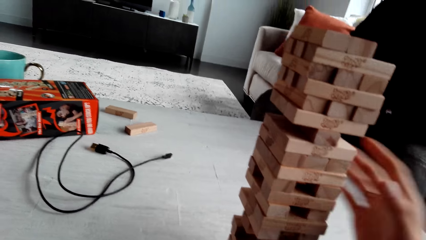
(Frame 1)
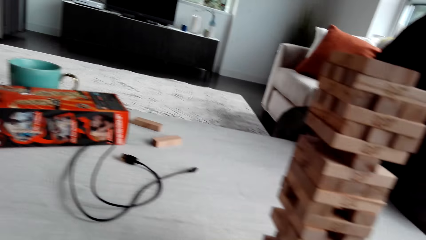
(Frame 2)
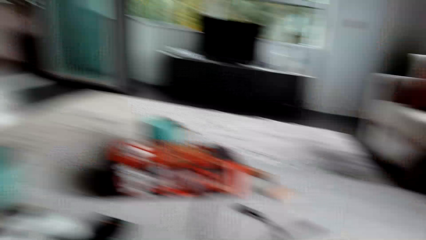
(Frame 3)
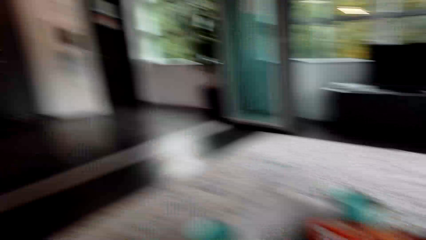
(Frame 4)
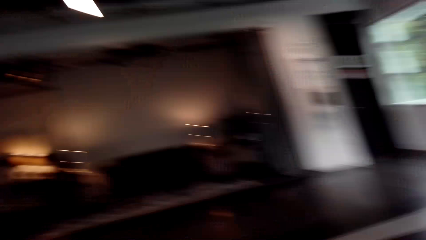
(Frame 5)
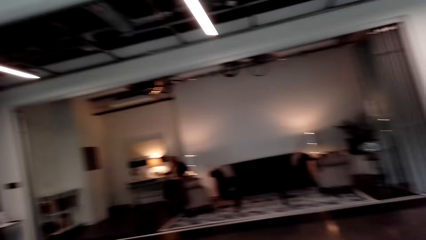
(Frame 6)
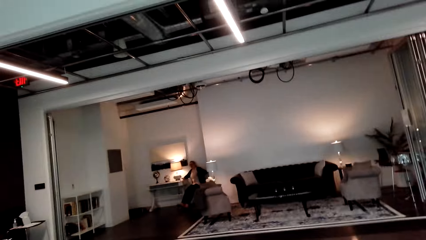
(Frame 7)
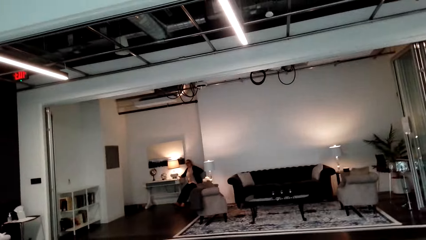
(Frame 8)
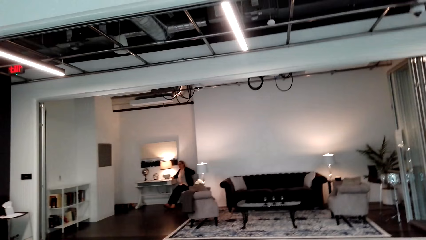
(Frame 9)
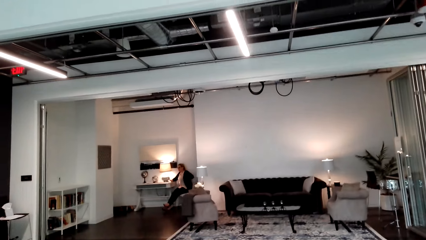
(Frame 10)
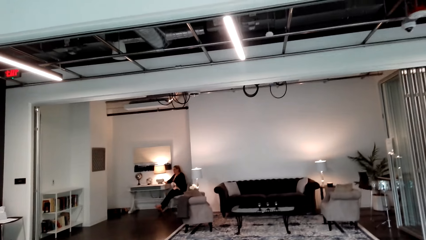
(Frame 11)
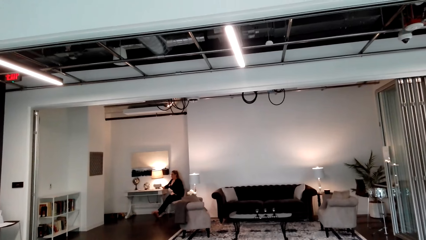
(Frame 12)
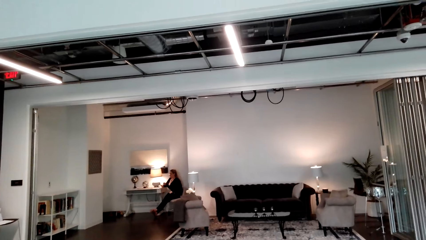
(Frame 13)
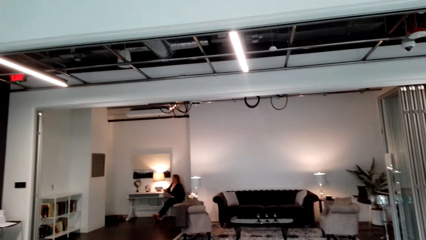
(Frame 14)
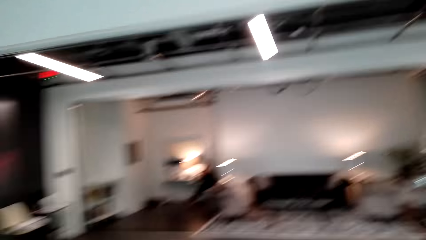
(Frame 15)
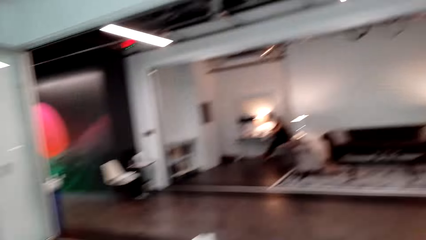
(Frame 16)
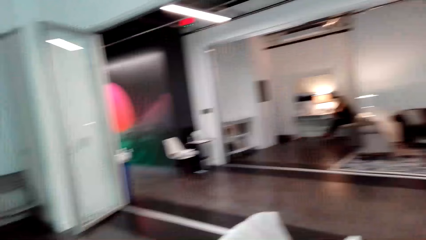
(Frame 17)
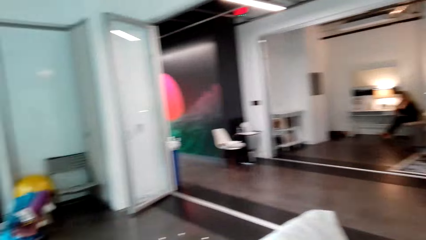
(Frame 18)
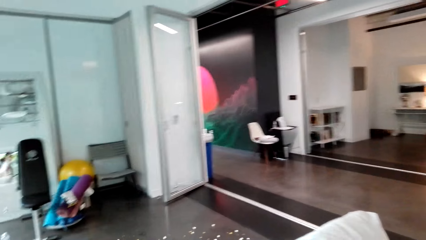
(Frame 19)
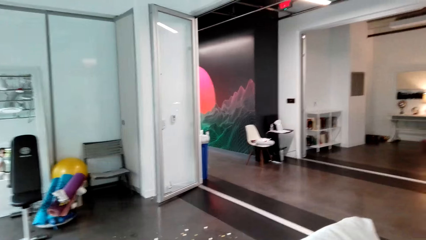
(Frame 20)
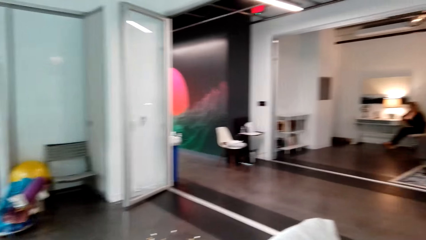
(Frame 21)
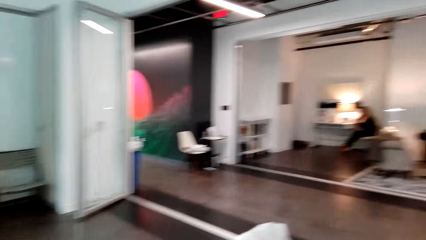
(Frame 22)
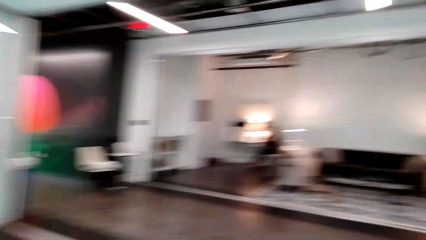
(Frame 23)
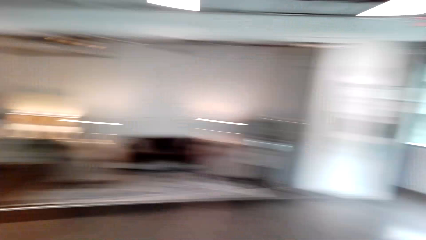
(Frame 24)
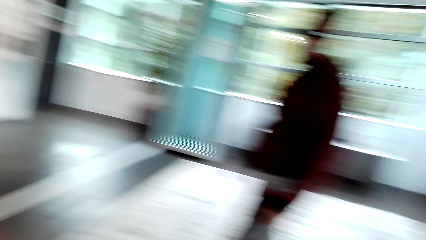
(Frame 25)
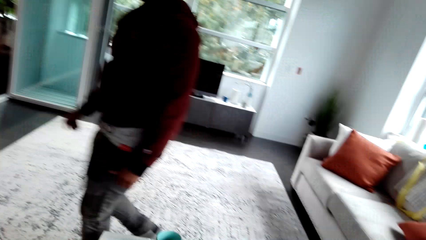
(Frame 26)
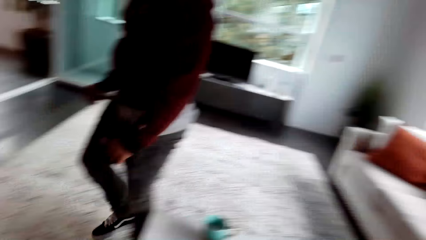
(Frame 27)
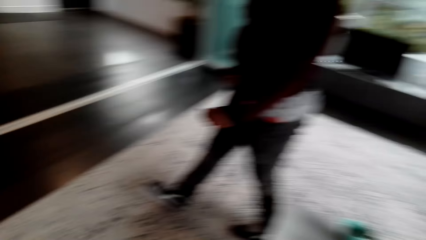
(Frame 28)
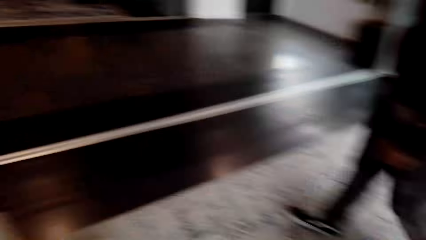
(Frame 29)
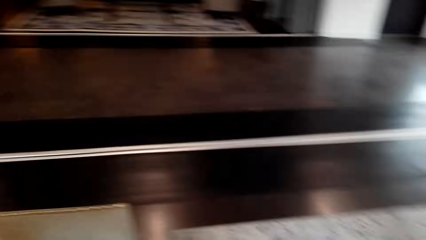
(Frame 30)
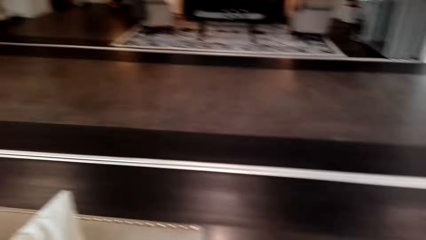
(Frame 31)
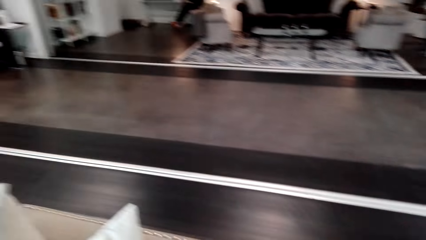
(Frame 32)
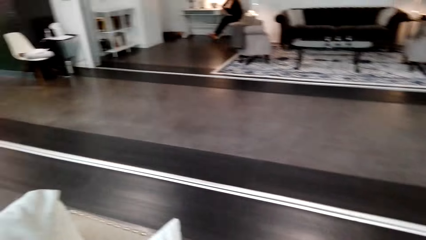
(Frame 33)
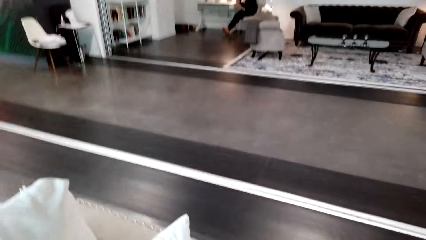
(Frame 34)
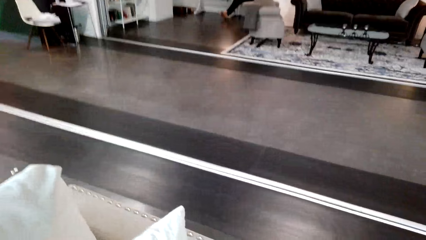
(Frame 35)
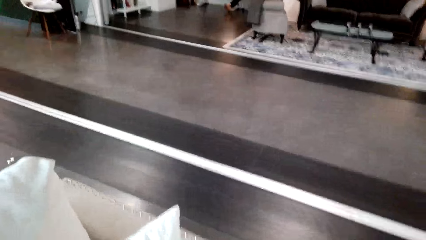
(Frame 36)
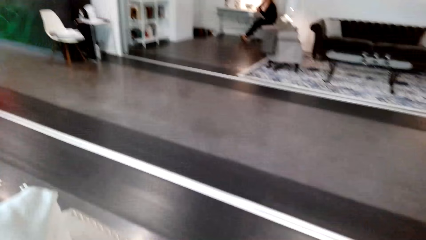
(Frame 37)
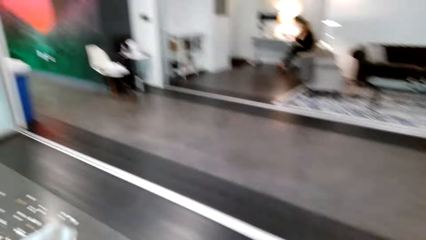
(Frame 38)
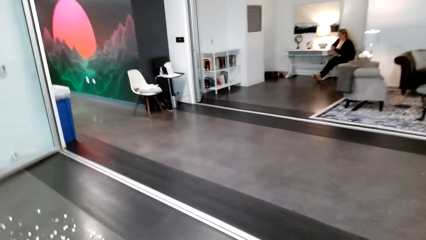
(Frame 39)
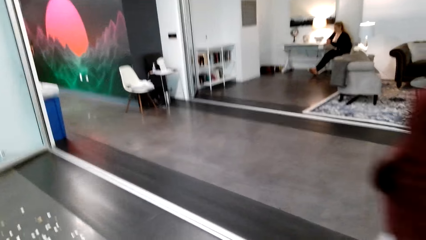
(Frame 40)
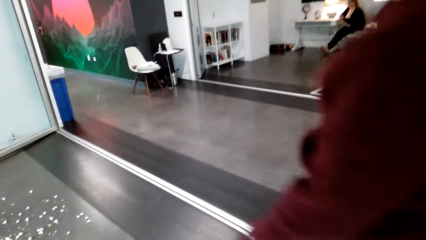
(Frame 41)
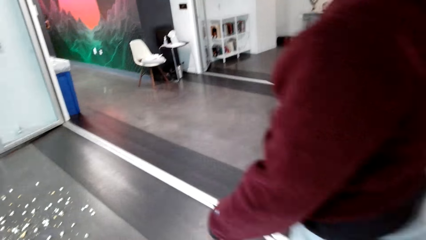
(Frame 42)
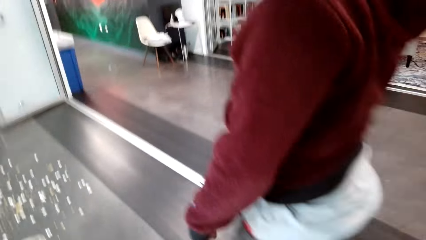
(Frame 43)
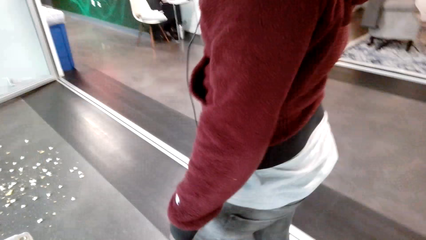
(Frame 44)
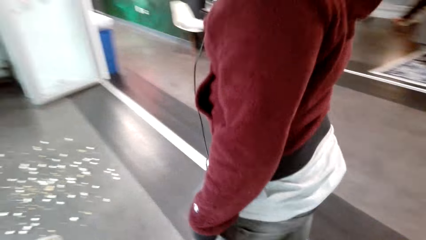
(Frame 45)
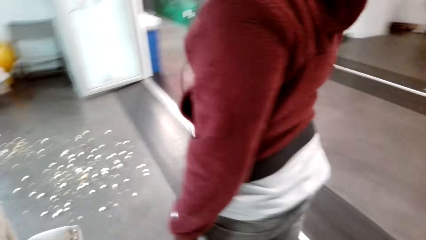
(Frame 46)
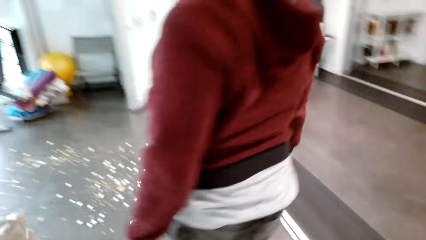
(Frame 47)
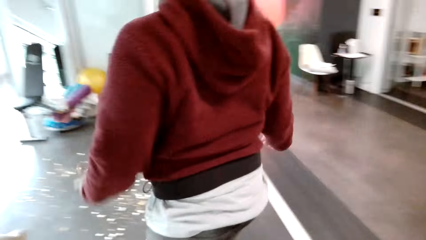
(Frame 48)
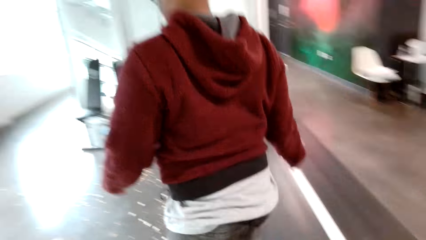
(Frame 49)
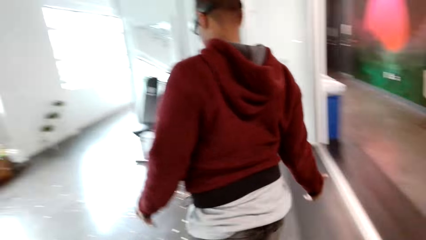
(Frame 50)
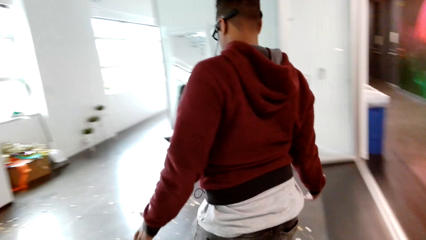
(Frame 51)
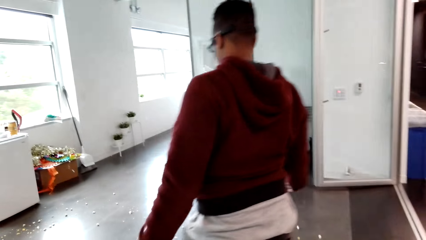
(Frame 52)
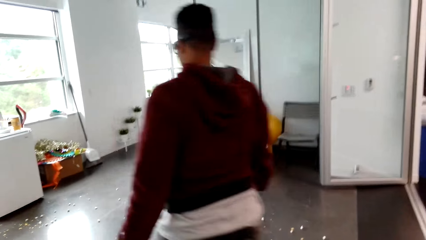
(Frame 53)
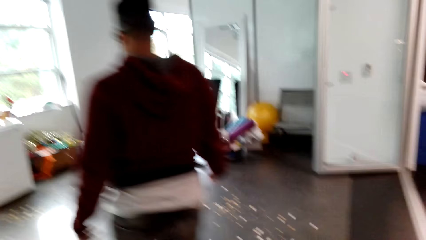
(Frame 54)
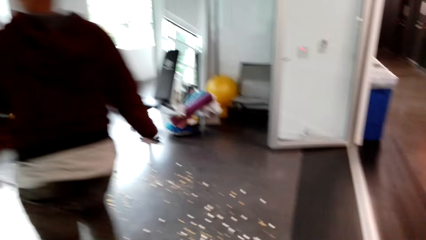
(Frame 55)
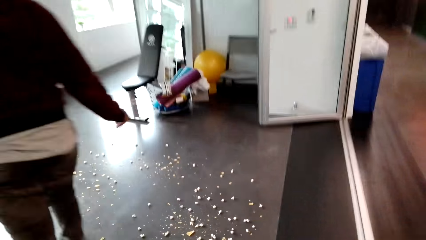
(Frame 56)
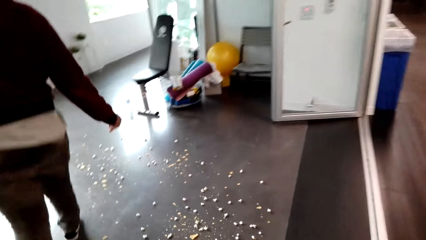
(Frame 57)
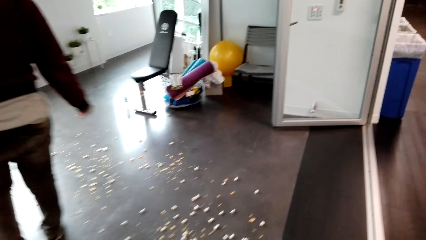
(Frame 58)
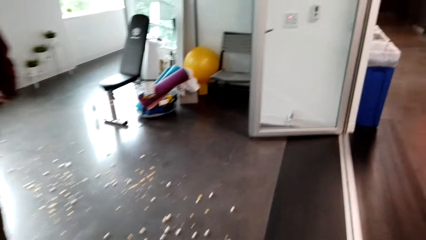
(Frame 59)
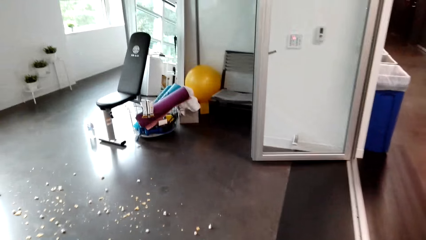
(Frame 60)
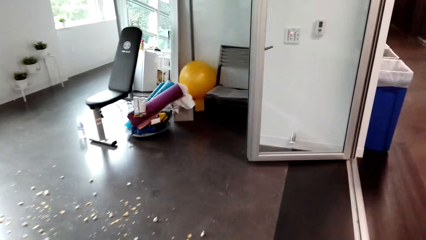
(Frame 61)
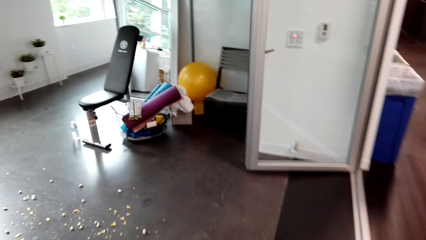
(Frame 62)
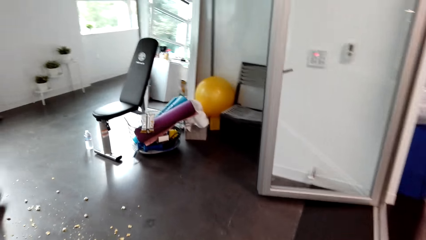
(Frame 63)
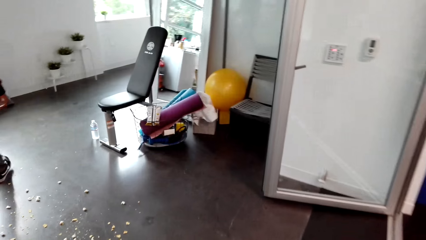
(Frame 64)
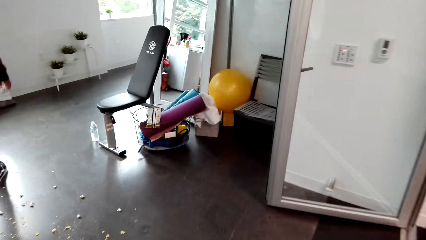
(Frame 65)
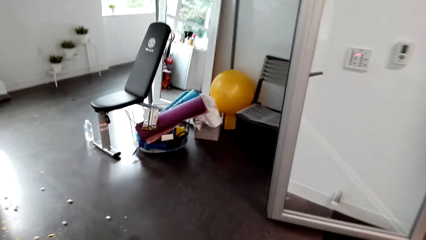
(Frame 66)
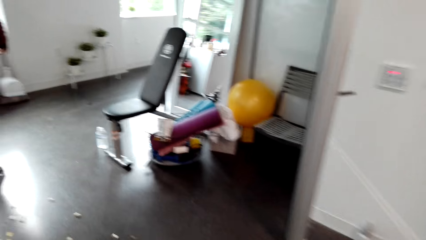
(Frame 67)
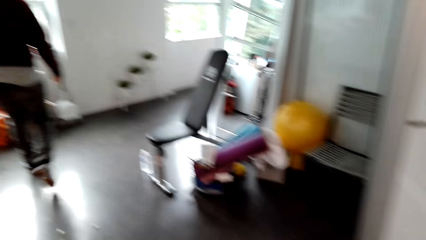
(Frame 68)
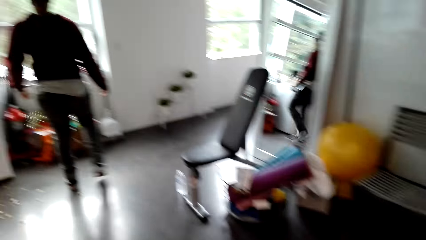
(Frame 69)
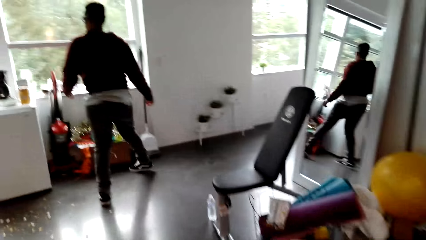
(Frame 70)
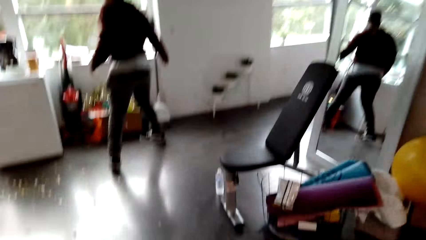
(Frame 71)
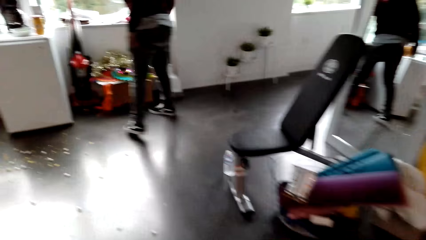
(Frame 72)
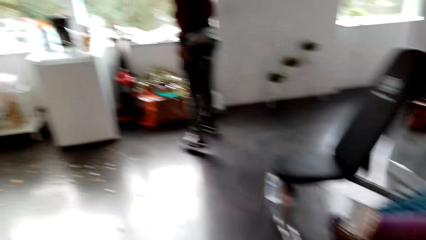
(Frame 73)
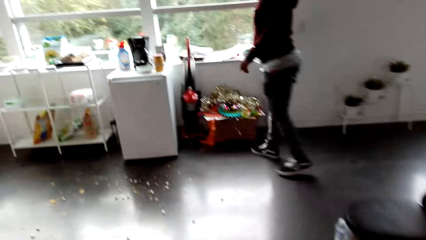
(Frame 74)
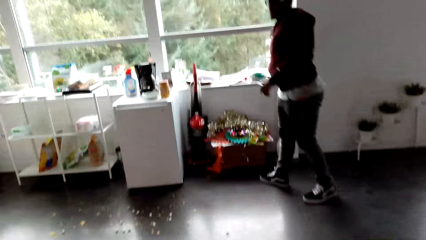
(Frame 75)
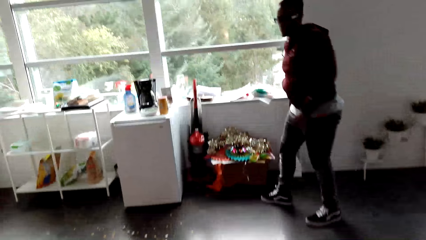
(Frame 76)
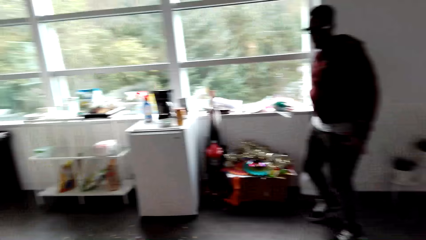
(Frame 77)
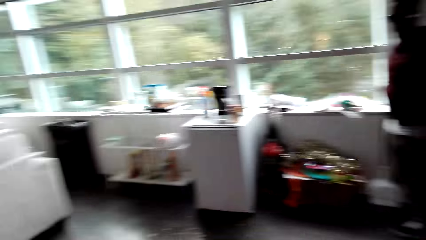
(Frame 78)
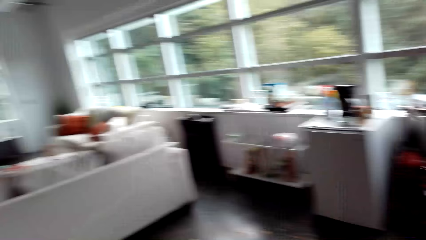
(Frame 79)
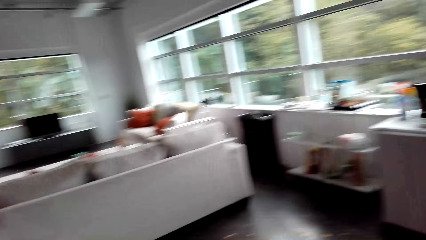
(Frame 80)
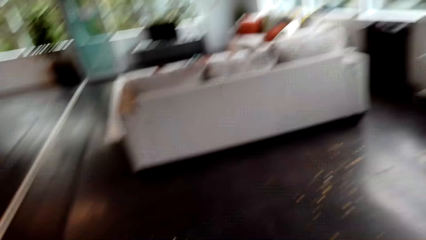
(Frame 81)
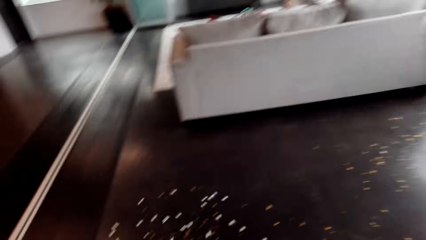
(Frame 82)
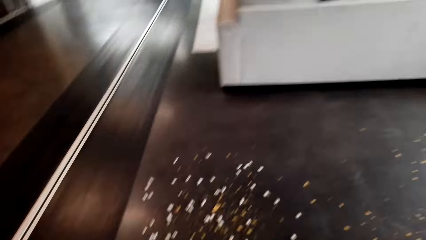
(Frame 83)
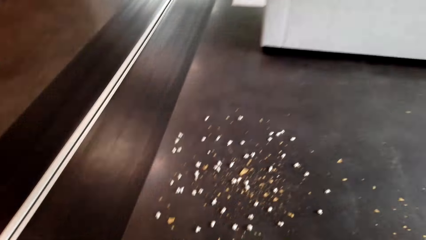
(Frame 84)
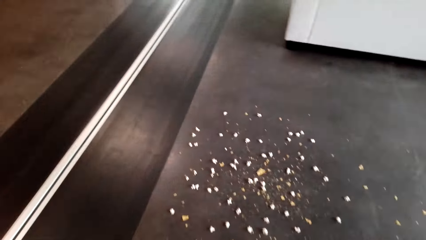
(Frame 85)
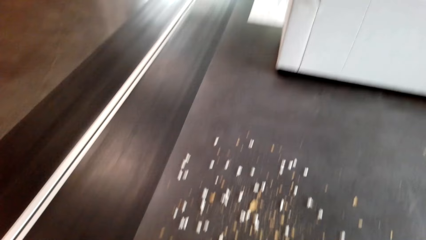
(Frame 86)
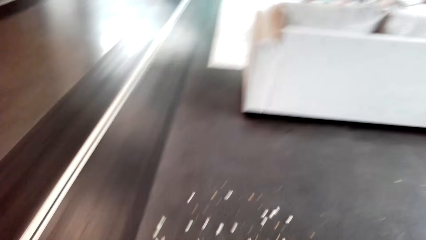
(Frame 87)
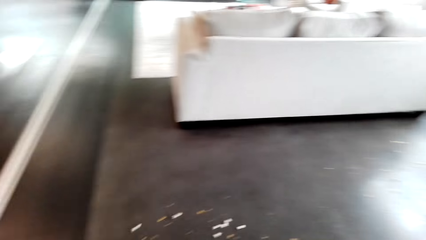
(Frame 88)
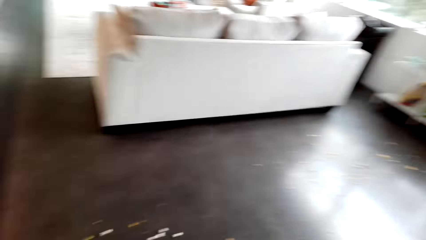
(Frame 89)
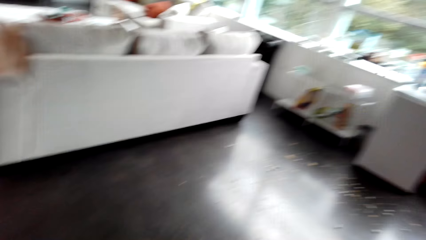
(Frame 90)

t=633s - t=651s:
The camera wearer turns around. A person walks in the house. The camera wearer turns around. They walk. The person walks in the house. The camera wearer walks in the house. The person picks up a broom. The camera wearer turns around.
